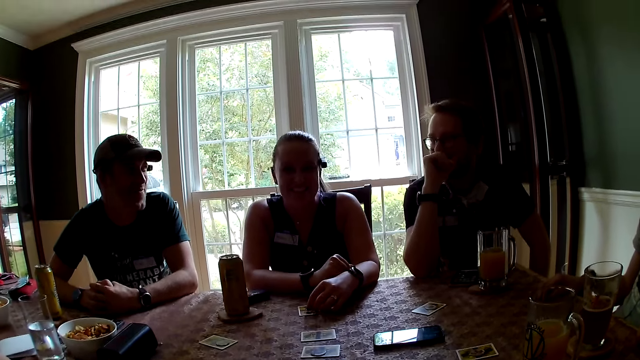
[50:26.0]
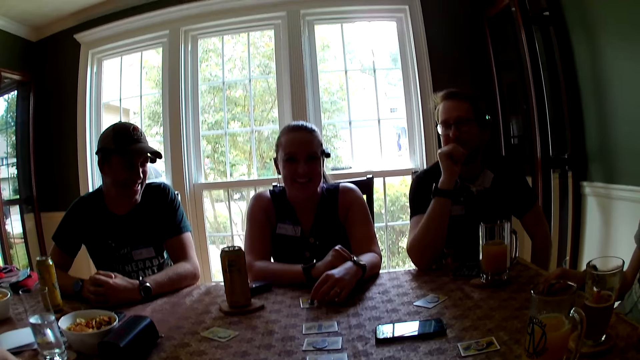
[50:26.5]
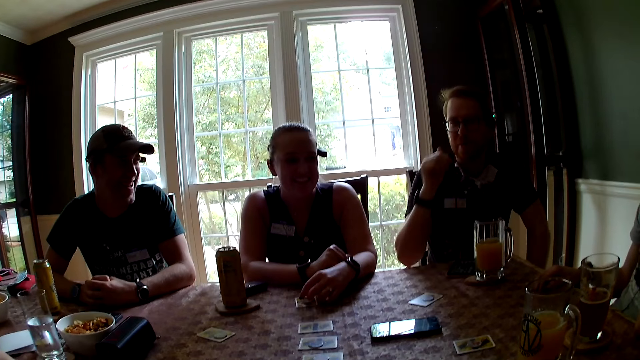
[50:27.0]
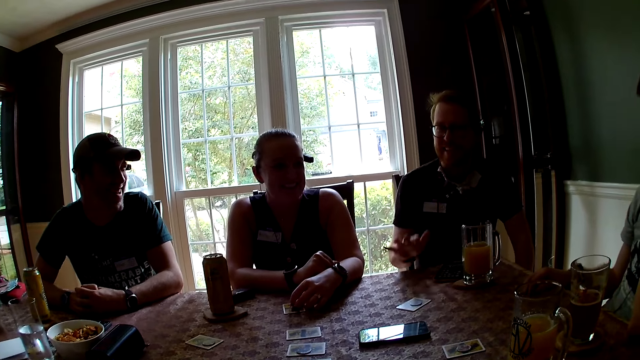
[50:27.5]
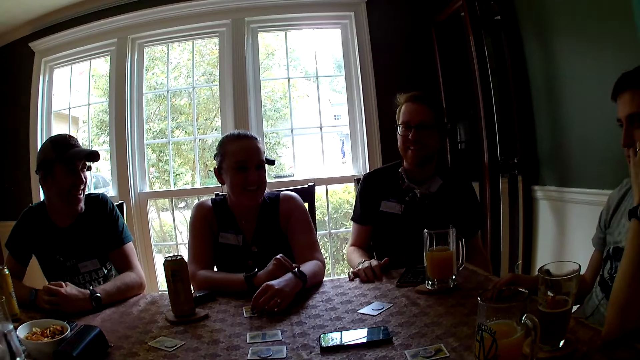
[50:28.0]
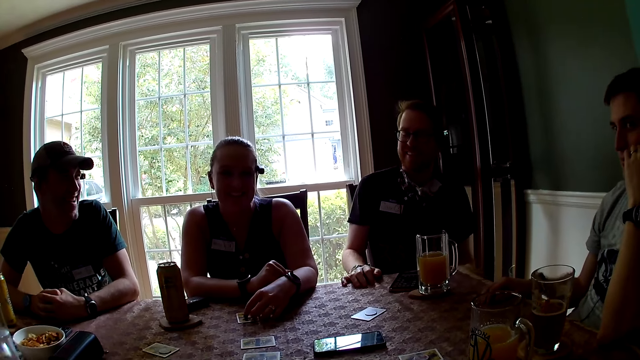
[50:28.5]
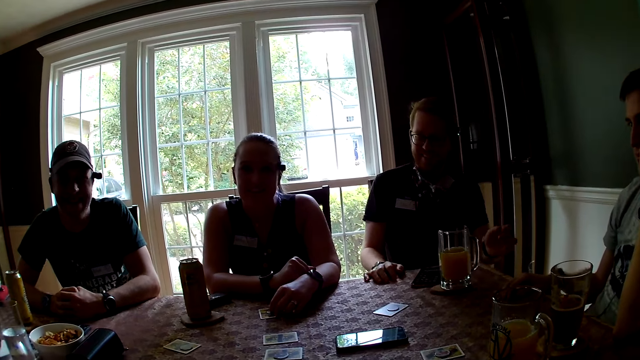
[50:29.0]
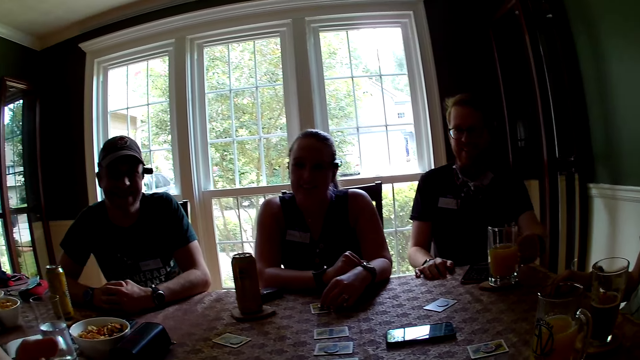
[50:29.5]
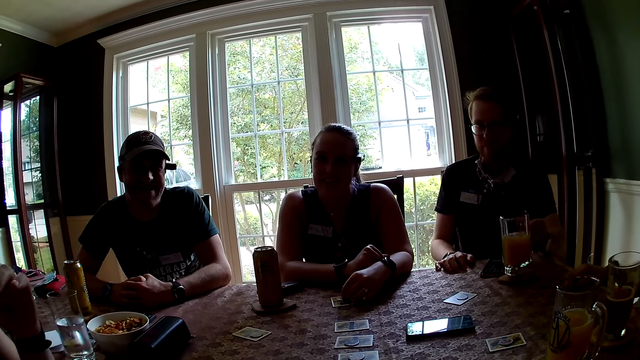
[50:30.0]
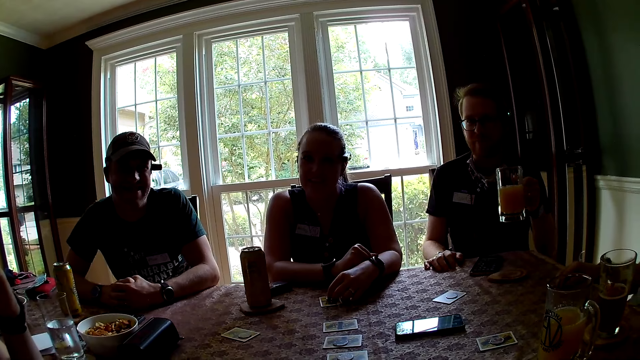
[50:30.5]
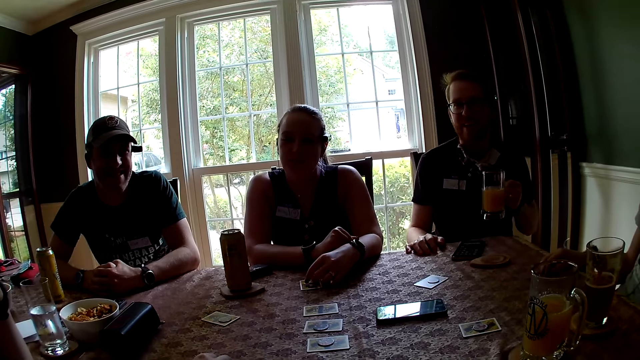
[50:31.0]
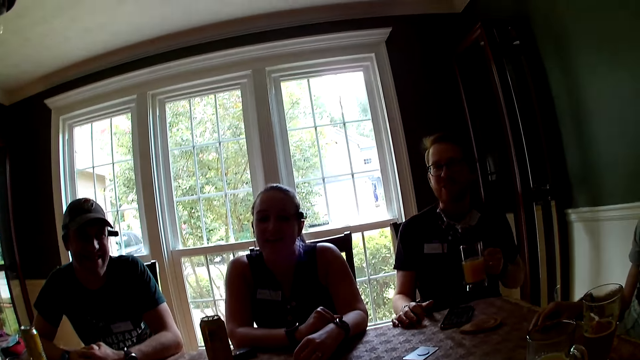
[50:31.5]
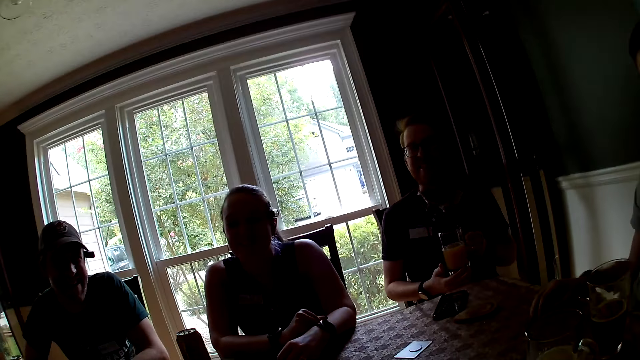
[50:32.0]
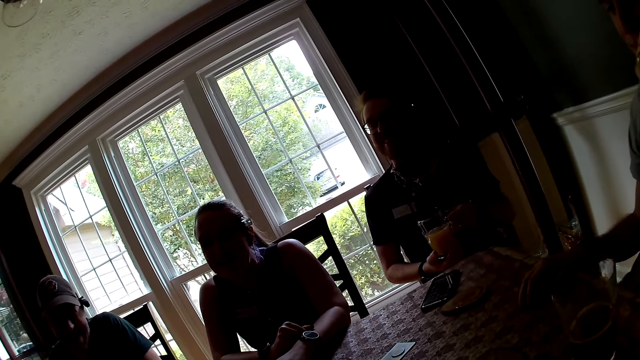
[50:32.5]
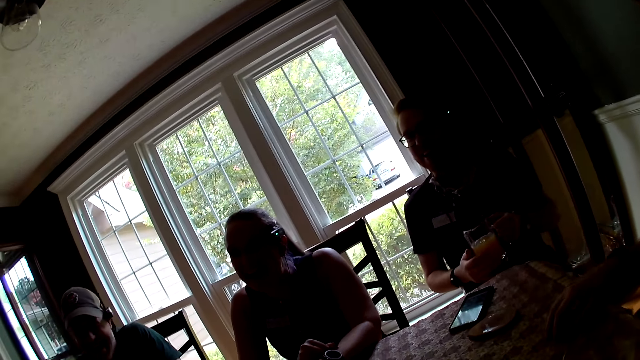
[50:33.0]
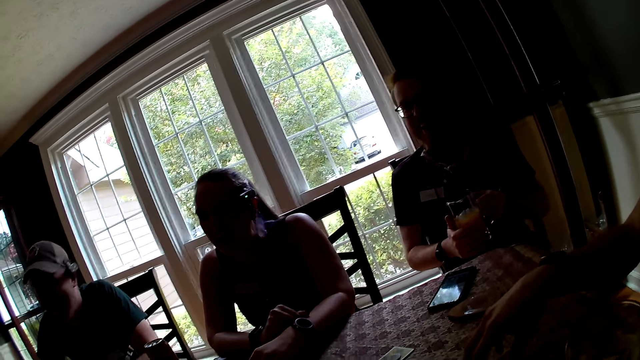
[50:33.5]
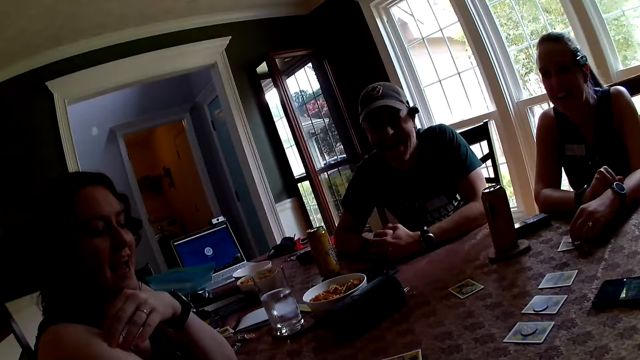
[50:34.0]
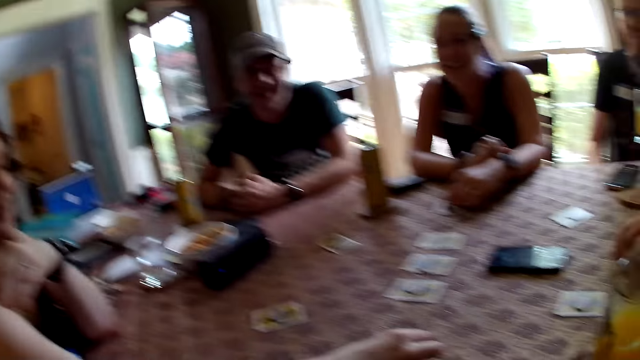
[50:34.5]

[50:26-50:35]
A man drops his right hand on the table. A woman gestures with her left hand. The man picks up the glass of juice on his coaster with his left hand. The man puts his right hand under the glass of juice. Another man gestures with his right hand on the table.

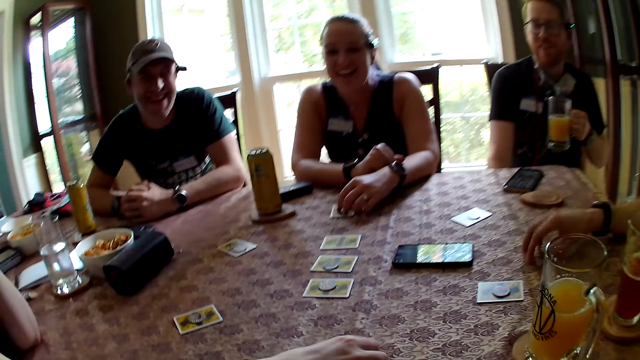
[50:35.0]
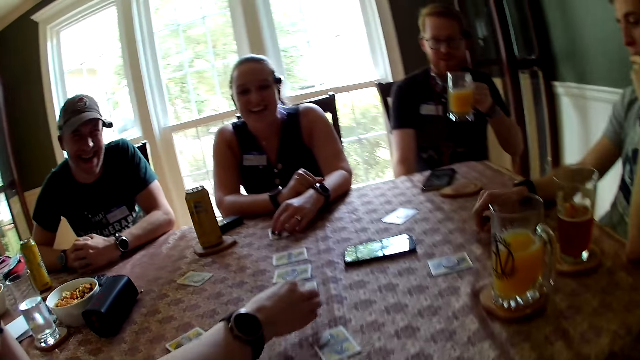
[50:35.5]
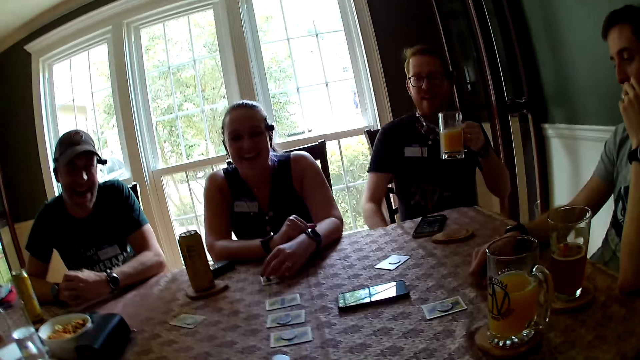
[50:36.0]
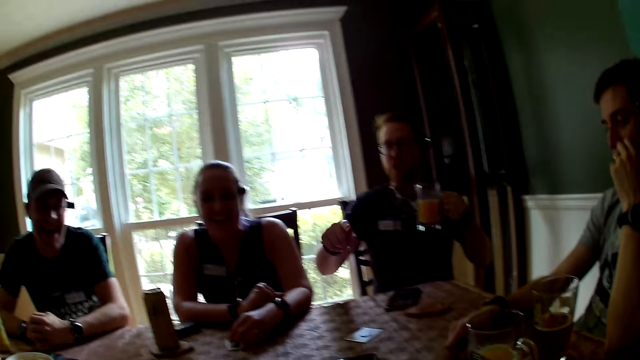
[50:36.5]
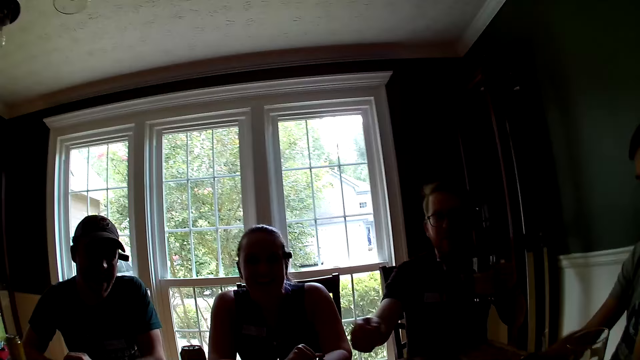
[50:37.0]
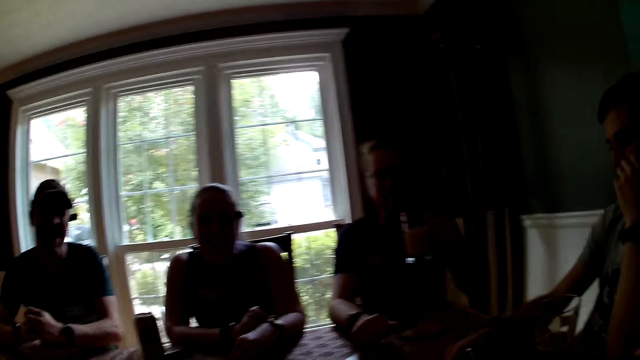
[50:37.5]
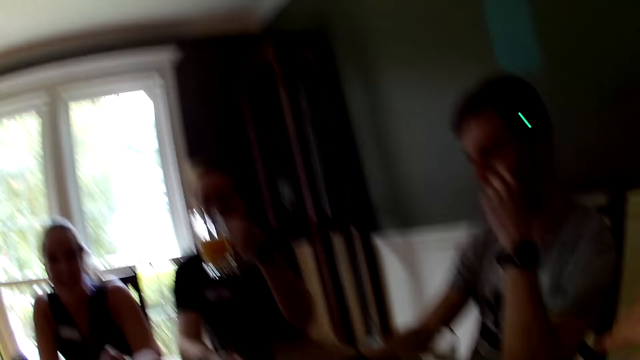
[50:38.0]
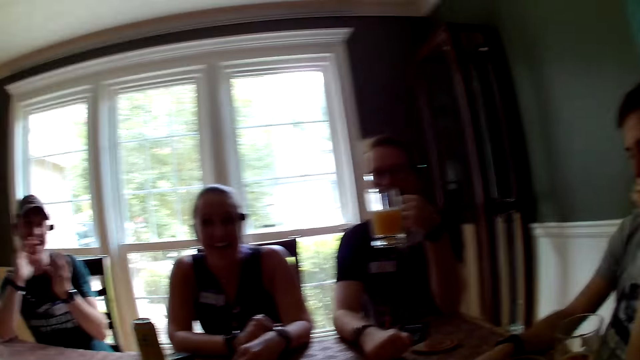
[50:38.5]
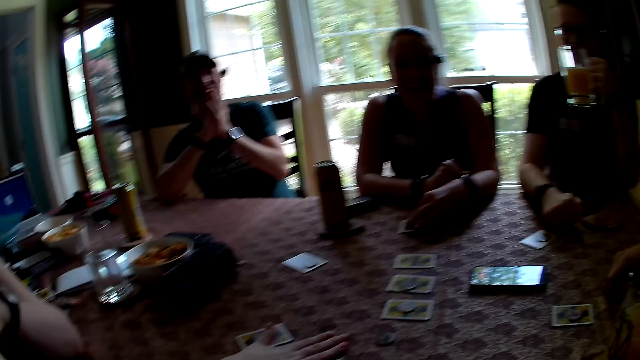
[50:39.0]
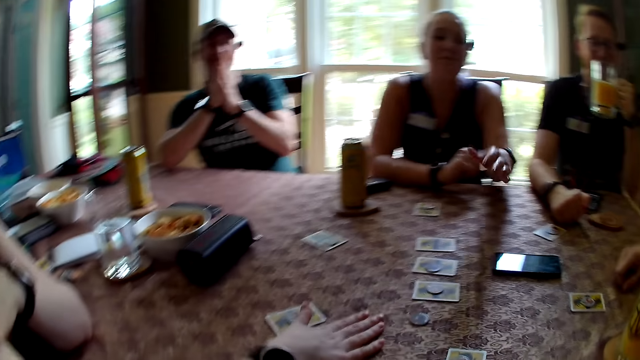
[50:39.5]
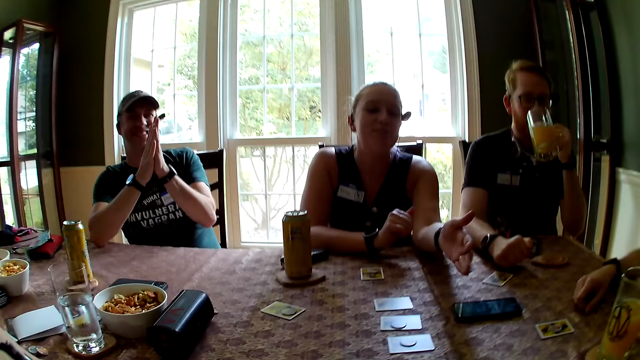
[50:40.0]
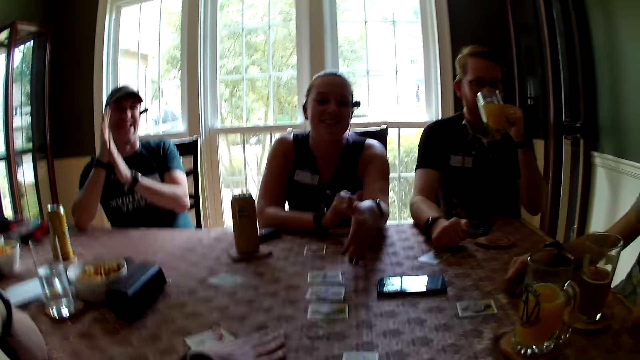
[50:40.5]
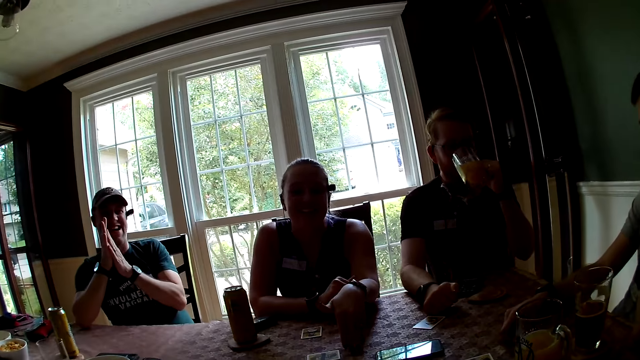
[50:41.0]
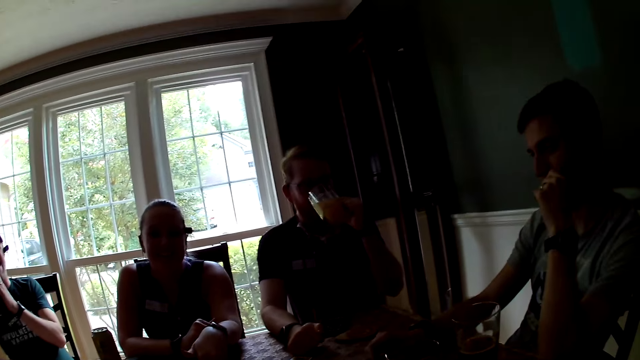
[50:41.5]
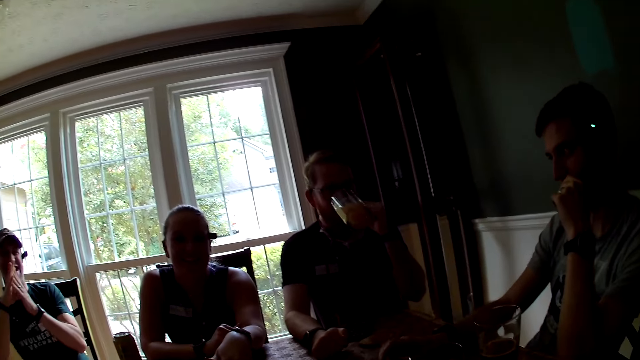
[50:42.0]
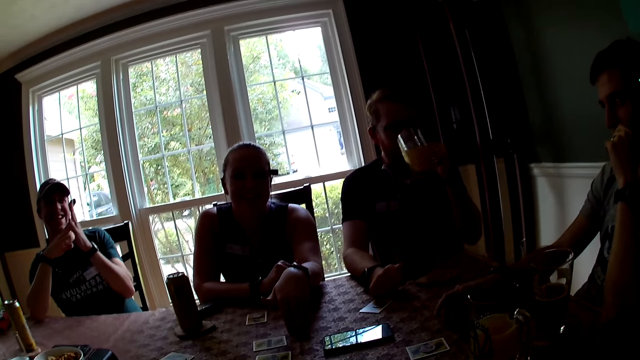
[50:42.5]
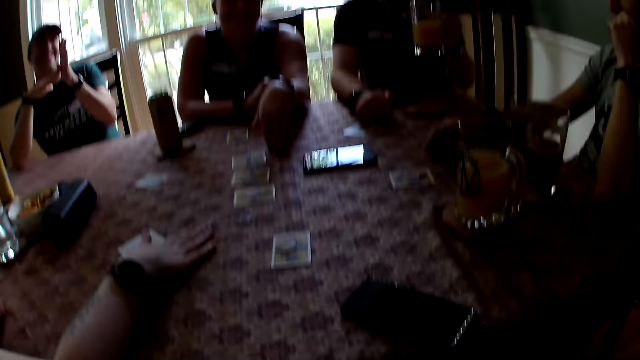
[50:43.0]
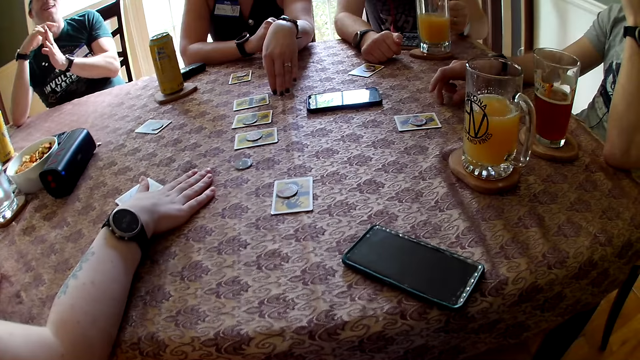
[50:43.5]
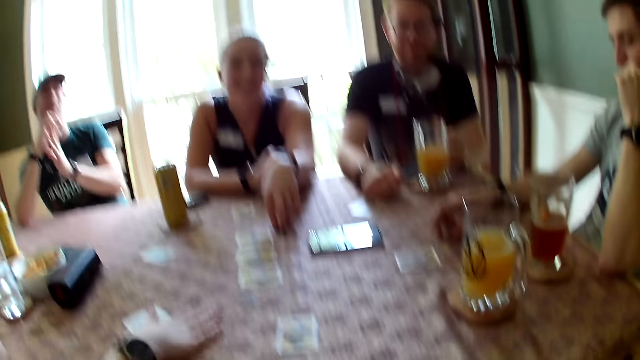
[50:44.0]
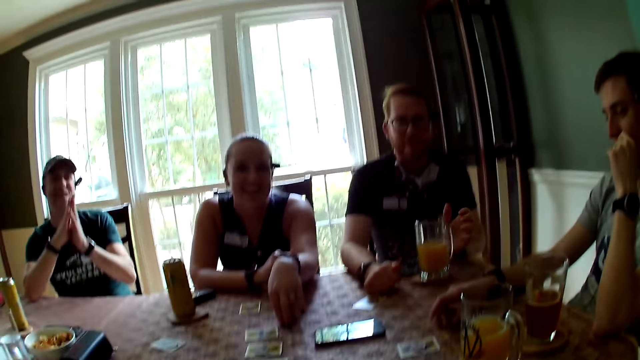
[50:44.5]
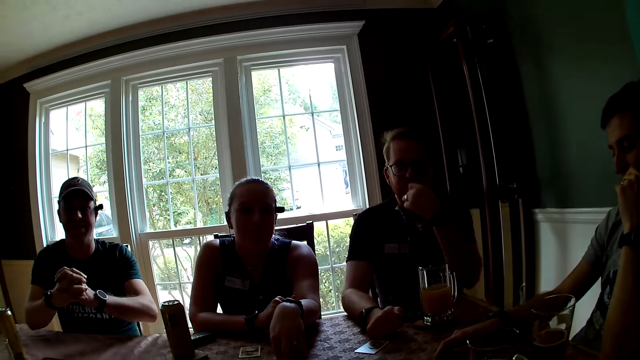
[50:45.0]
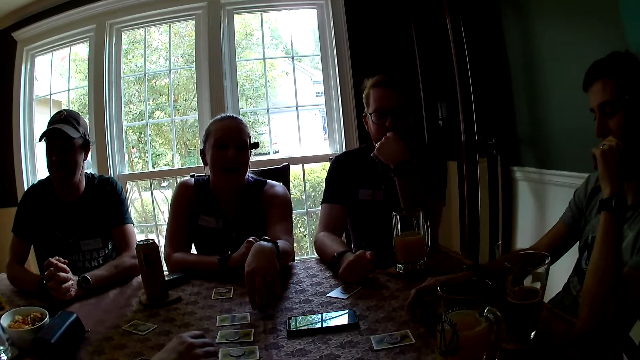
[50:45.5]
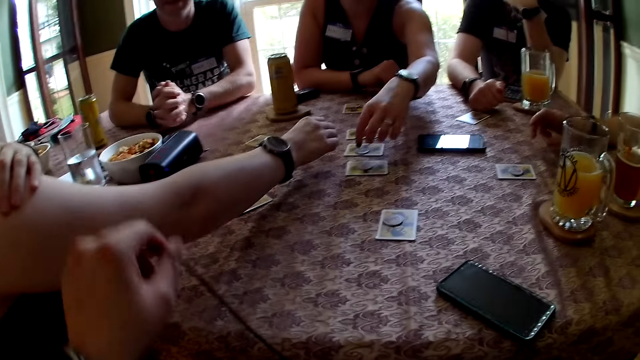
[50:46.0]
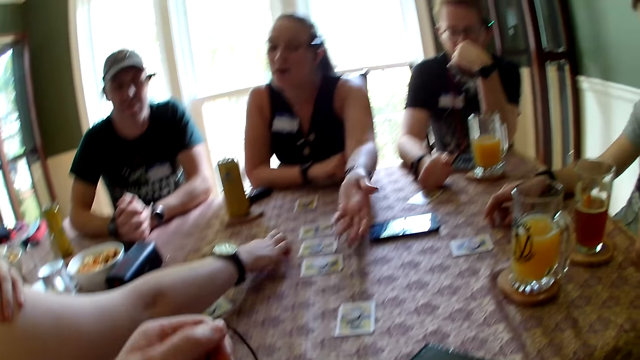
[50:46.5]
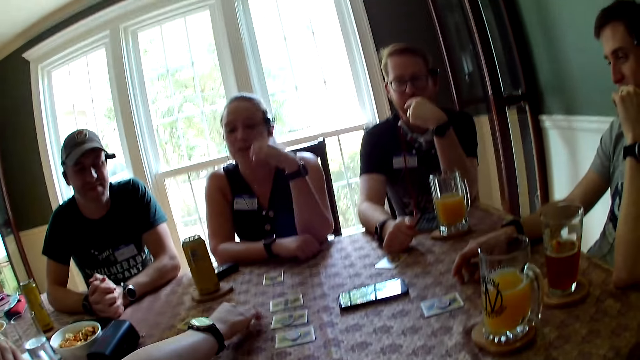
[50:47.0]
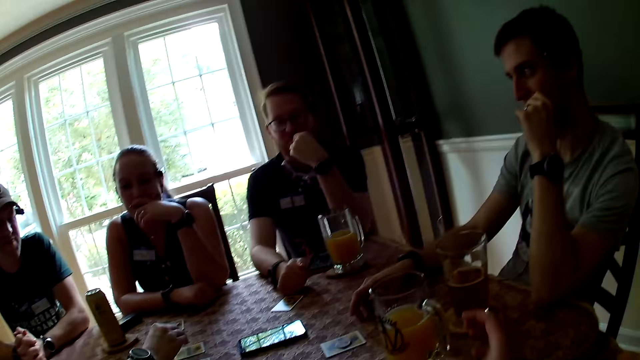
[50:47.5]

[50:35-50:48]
A woman moves a token to the table from a card with her right hand. The camera wearer flaps the hand. A man gestures with his right hand. The man drops his right hand on the table. Another man claps both hands together. Another woman gestures with her left hand. The first man drinks from the glass of juice with his left hand. The camera wearer puts the hand on the table. The first man drops the glass of juice on his coaster with his left hand. The first man drops his left hand on the table. The other man drops both hands on the table. The first woman moves a token to a card from the table with her right hand. The camera wearer lifts an earphone cable with her left hand.
